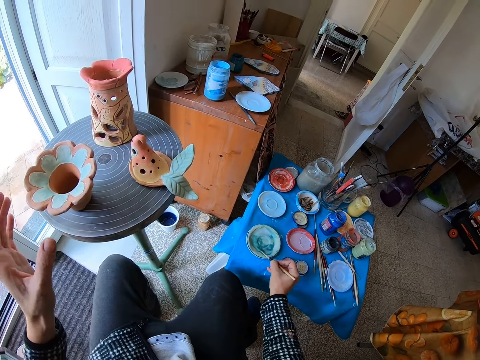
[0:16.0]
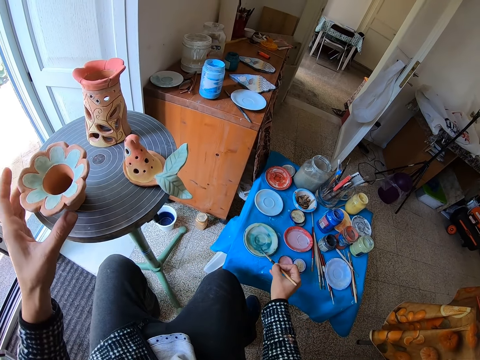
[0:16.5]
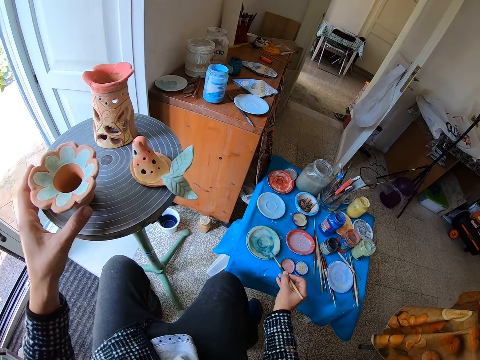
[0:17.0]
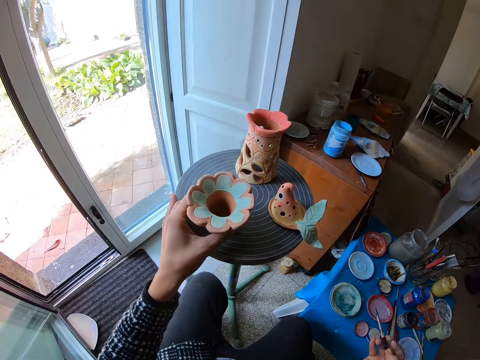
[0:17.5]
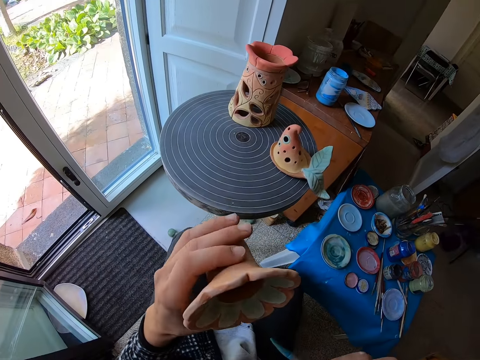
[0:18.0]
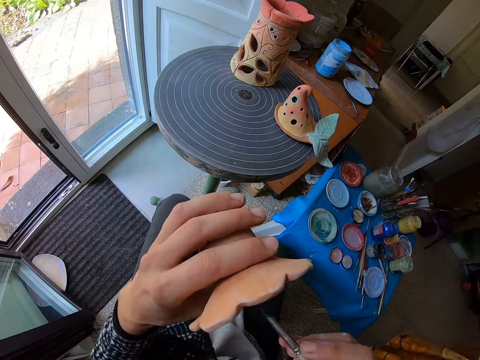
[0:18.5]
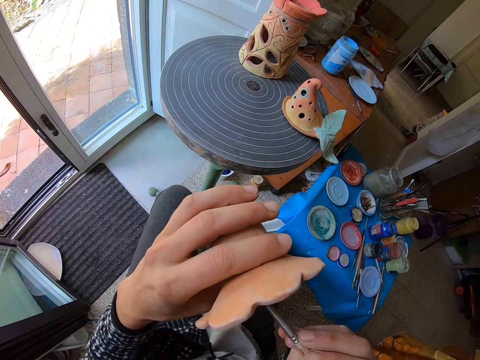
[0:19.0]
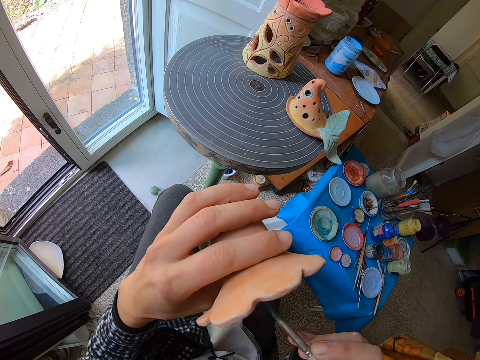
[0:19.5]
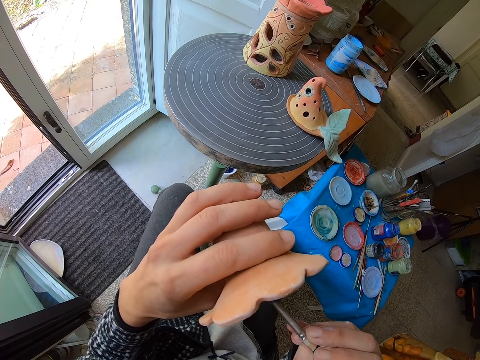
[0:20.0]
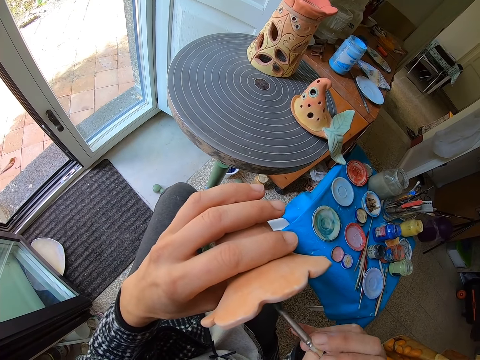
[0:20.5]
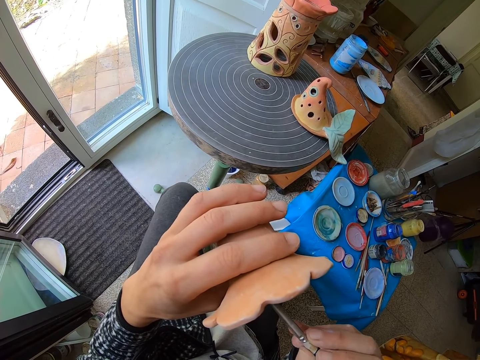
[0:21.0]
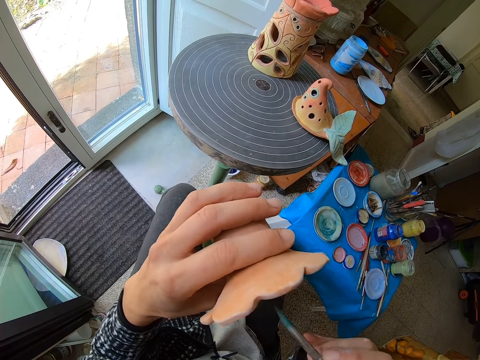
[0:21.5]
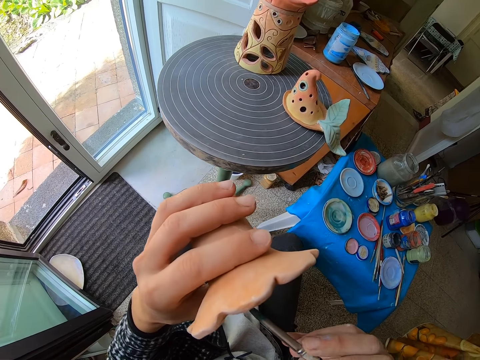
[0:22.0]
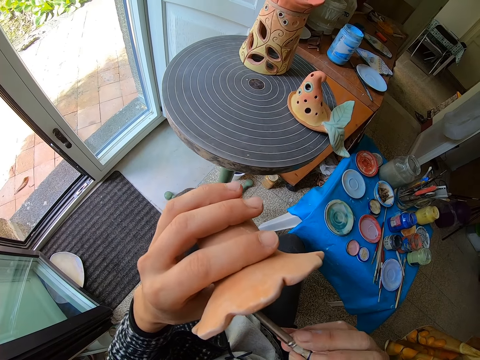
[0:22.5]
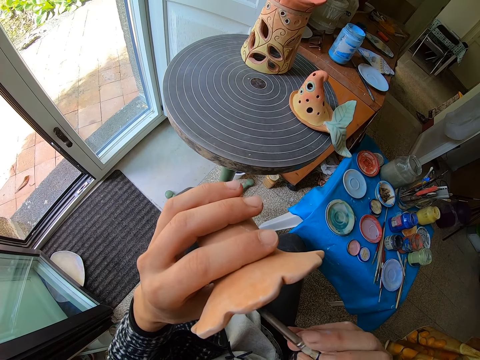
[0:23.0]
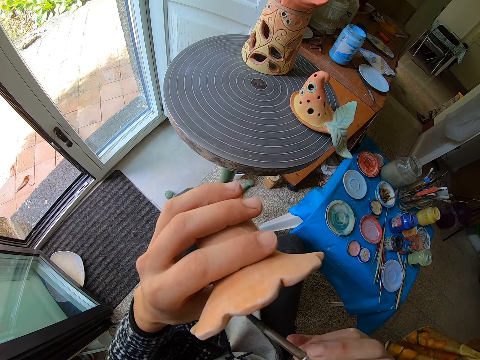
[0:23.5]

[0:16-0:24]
The camera wearer dabs the paintbrush on the edge of the paint tray with his right hand. He picks the ceramic art from the rolling table with his left hand. He paints inside the ceramic art with the paintbrush in his right hand.

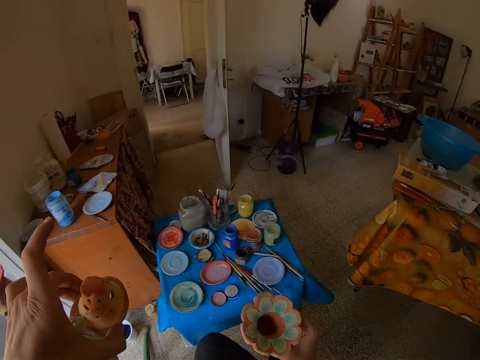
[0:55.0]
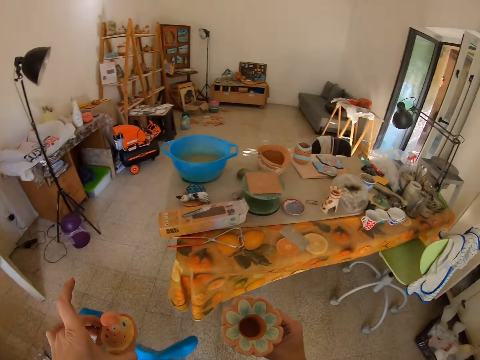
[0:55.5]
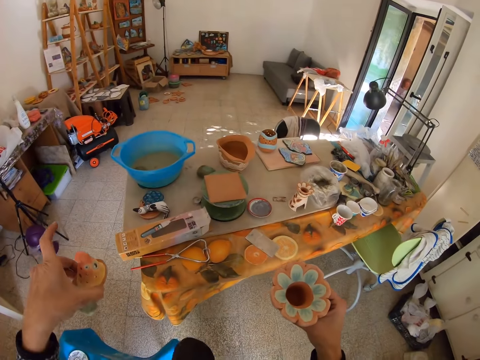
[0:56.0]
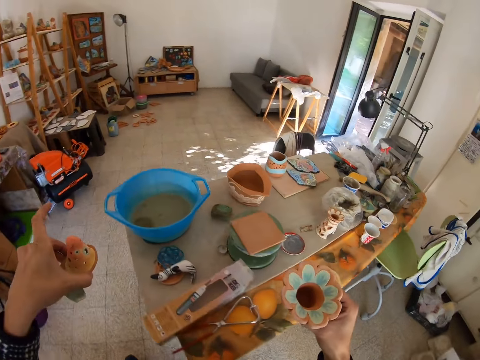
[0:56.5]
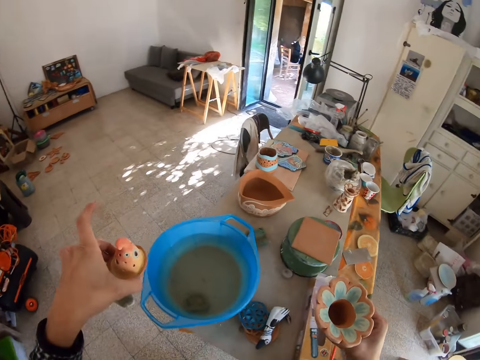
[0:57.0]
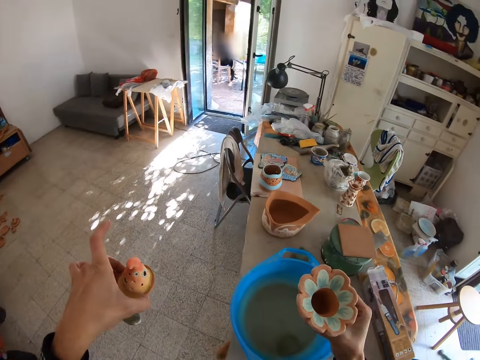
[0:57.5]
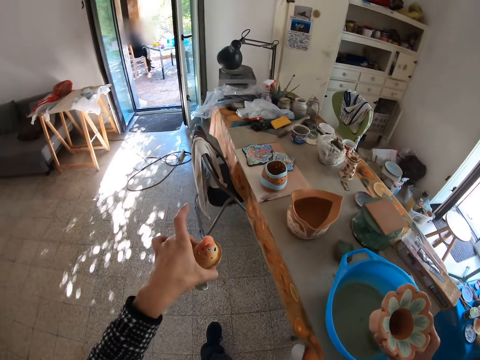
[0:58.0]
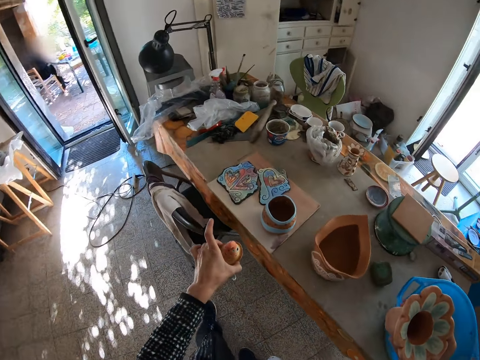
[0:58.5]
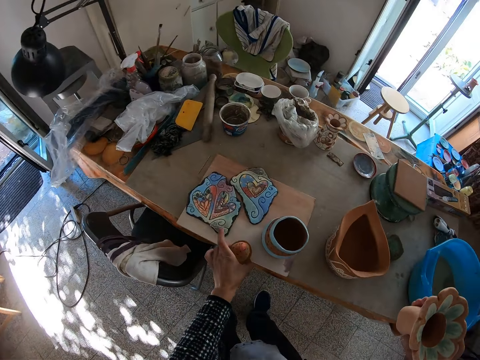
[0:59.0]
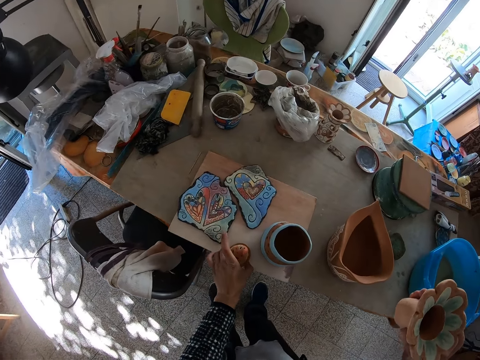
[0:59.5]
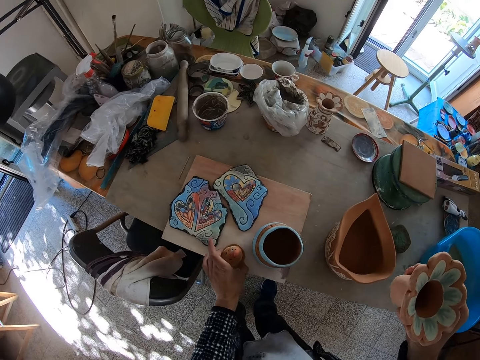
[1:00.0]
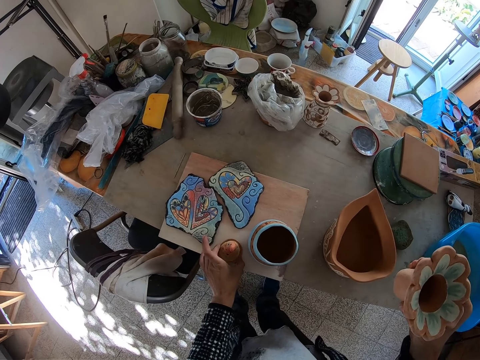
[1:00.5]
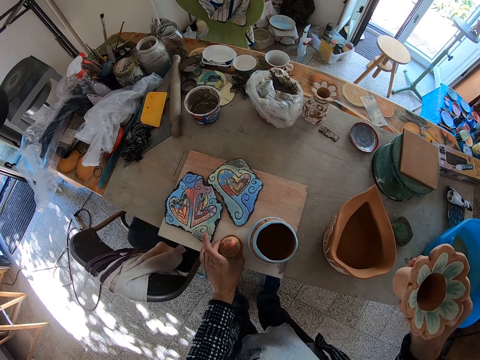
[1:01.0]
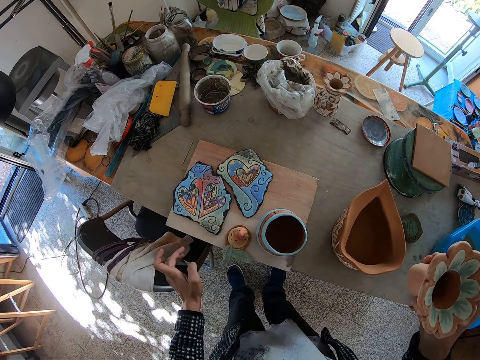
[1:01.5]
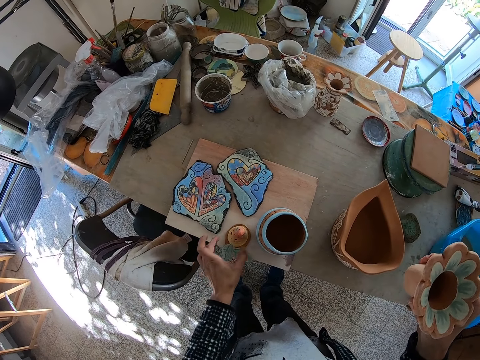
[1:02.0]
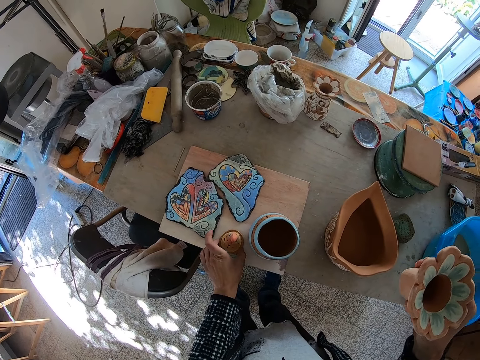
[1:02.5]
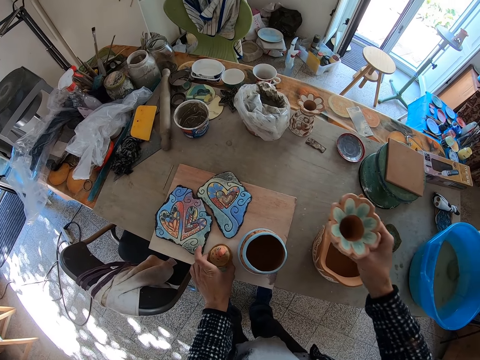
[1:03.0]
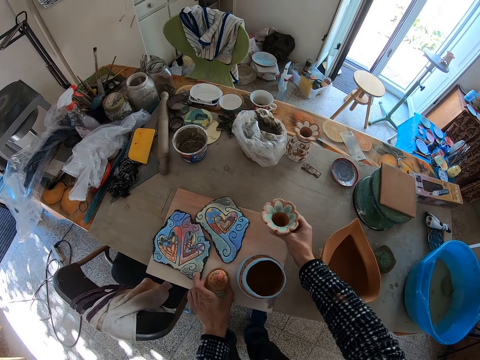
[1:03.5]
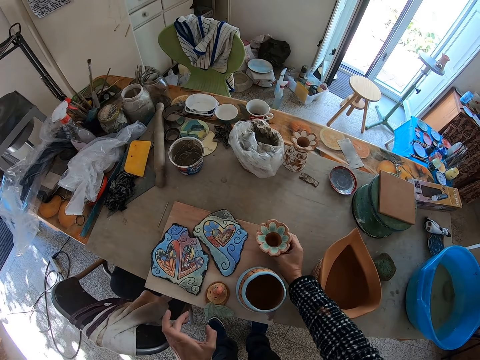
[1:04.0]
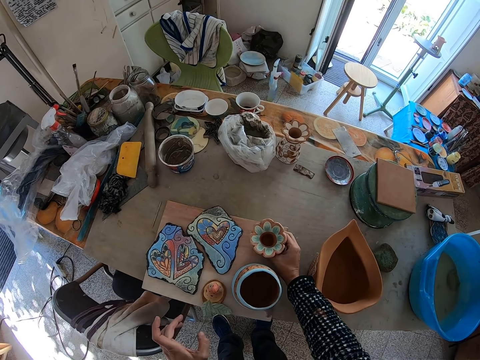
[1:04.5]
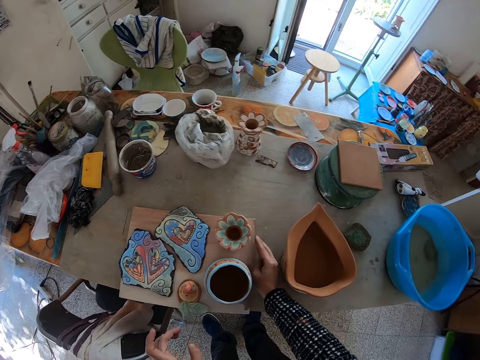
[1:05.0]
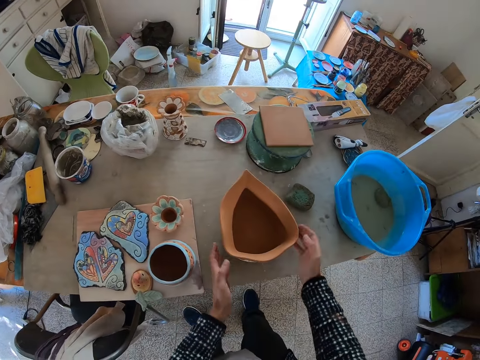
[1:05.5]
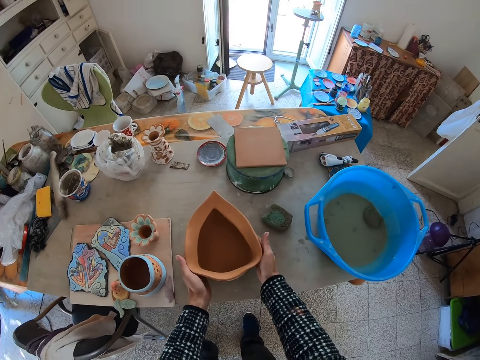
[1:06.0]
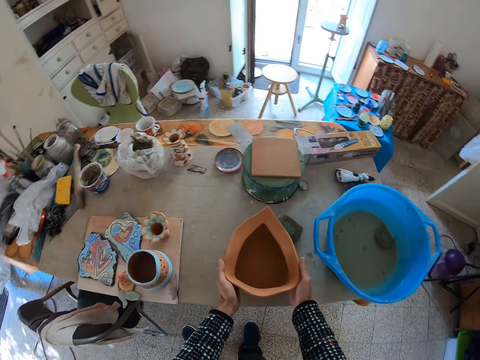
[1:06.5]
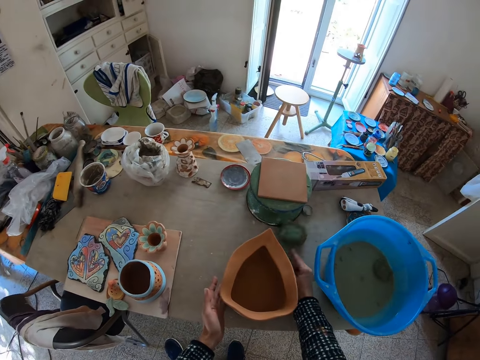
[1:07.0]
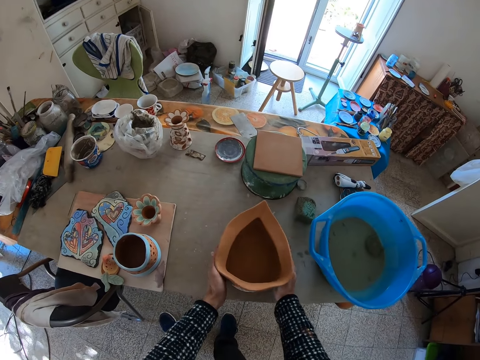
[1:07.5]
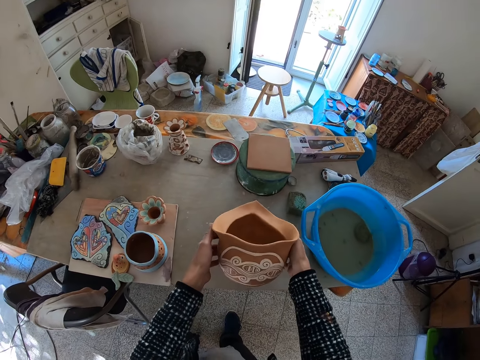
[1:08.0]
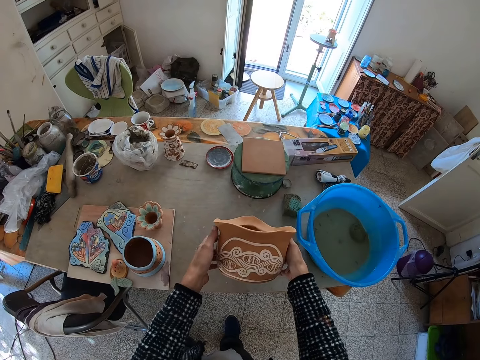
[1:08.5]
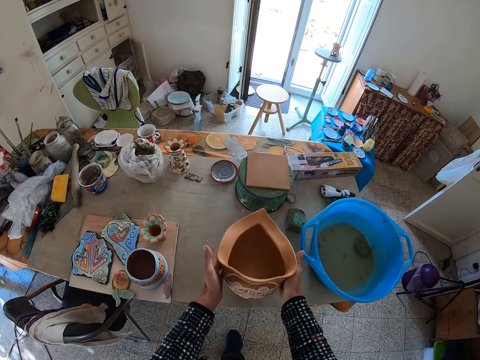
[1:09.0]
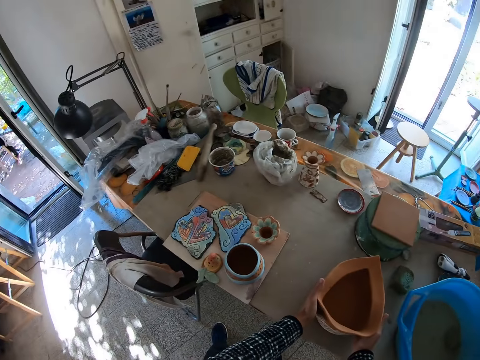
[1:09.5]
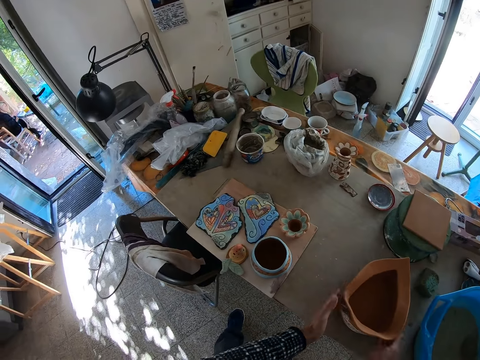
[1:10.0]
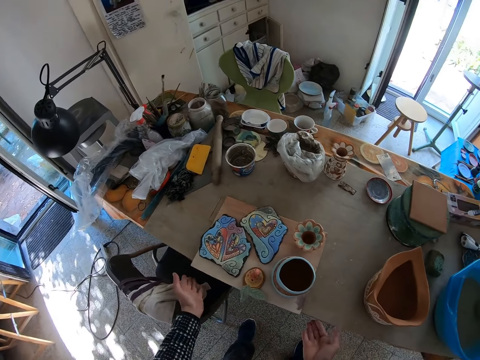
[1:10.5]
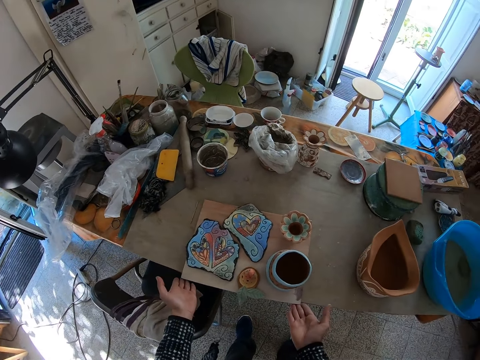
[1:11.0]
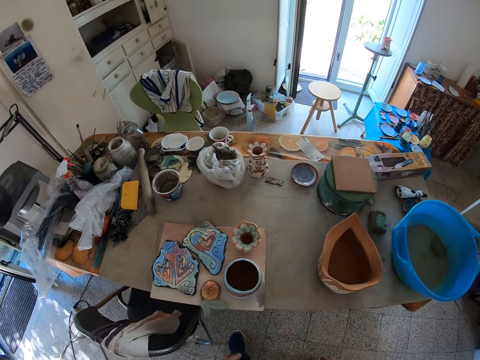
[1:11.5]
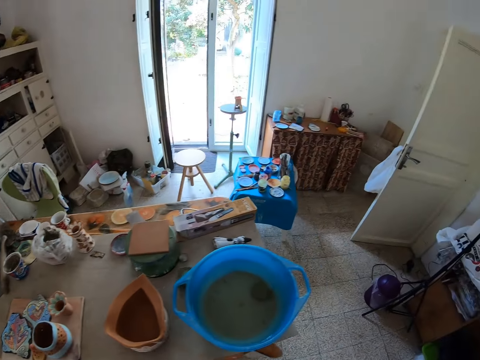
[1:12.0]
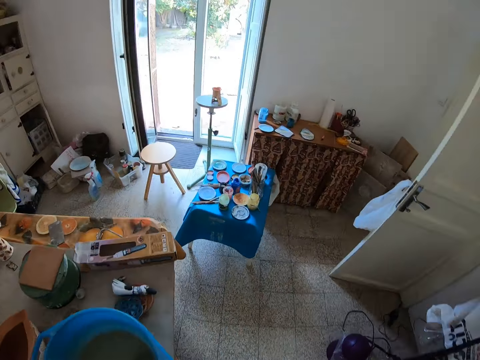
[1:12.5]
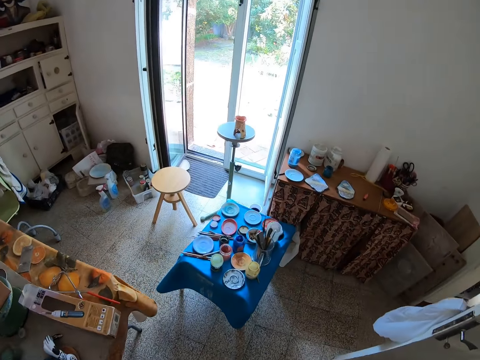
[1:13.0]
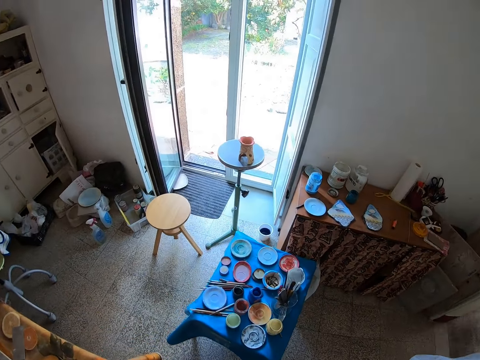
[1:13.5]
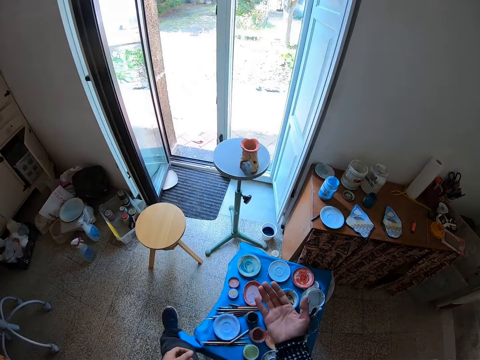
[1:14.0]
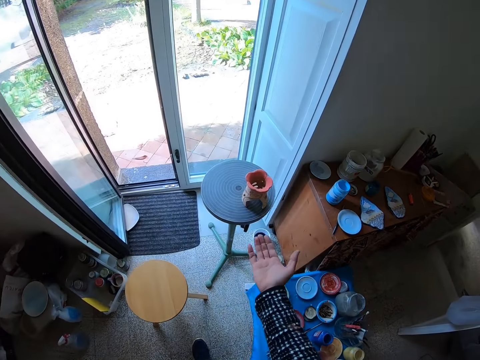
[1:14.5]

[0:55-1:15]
The camera wearer walks around. He drops the ceramic art in his left hand on a table. He touches the ceramic art on the table with his left hand. He drops the ceramic art in his right hand on the table. He moves a ceramic bowl or clay pot on the table with both hands. He moves a duster on the table with his right hand. He carries the ceramic bowl from the table with both hands. He looks at the clay pot. He drops the ceramic bowl on the table with both hands. He touches the side of the table with both hands. He walks around.
